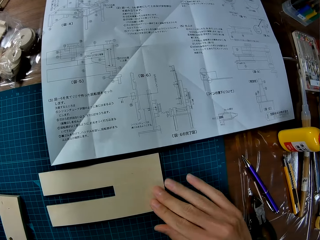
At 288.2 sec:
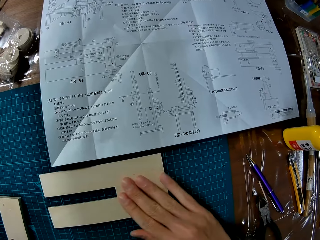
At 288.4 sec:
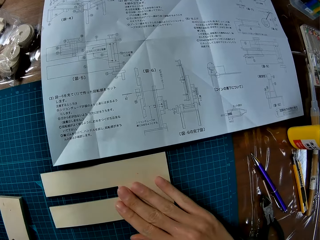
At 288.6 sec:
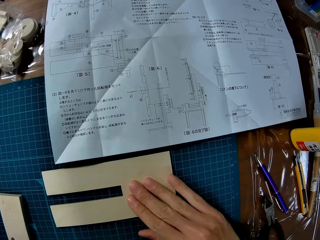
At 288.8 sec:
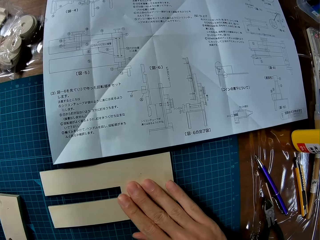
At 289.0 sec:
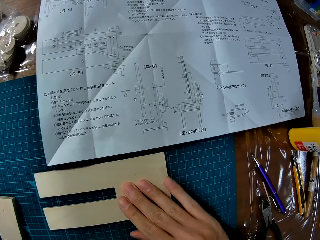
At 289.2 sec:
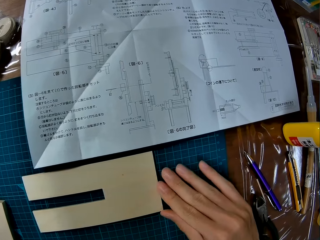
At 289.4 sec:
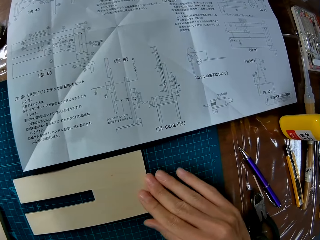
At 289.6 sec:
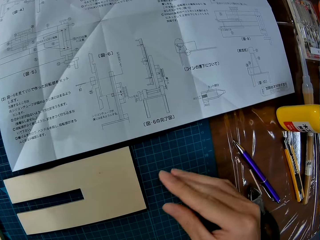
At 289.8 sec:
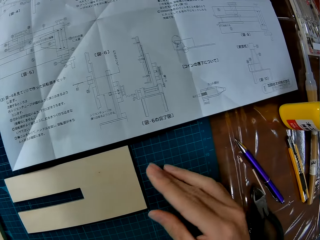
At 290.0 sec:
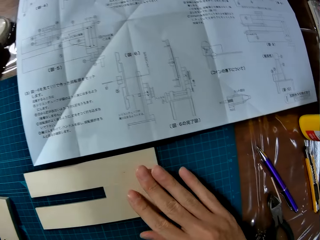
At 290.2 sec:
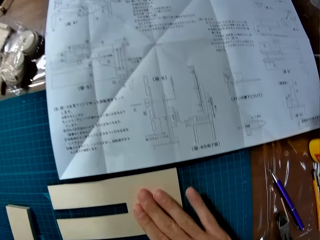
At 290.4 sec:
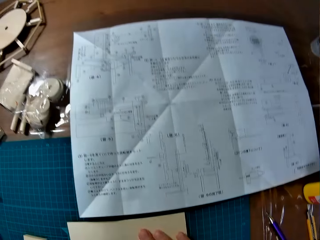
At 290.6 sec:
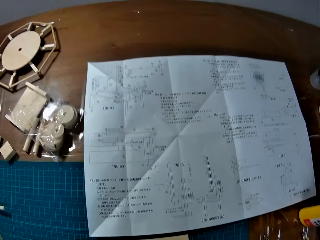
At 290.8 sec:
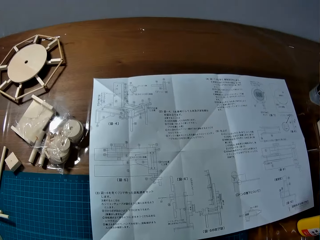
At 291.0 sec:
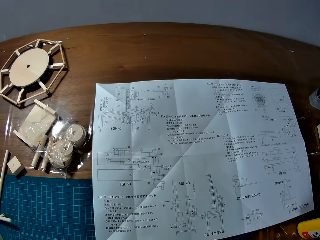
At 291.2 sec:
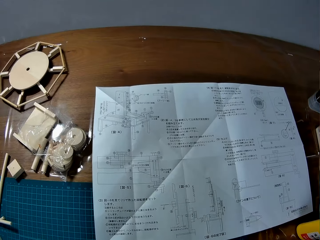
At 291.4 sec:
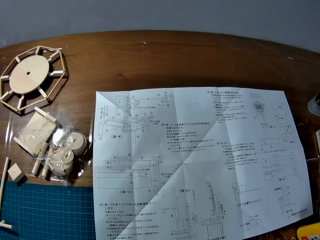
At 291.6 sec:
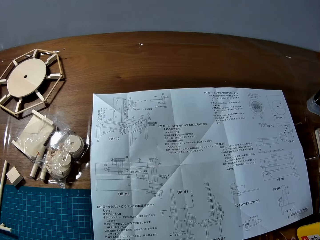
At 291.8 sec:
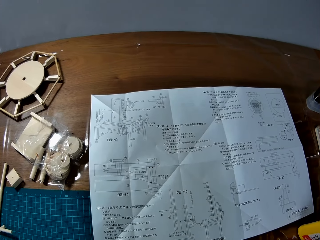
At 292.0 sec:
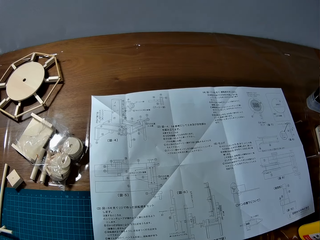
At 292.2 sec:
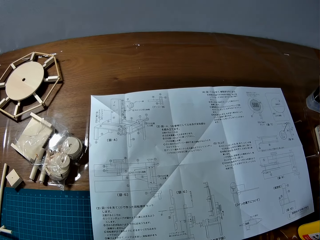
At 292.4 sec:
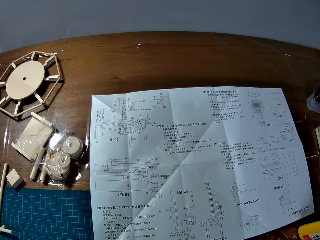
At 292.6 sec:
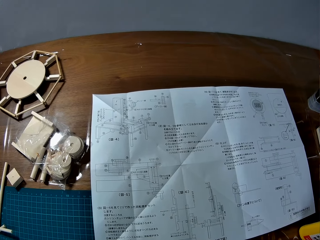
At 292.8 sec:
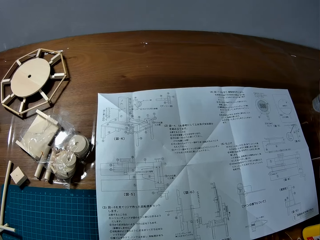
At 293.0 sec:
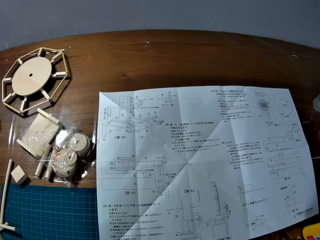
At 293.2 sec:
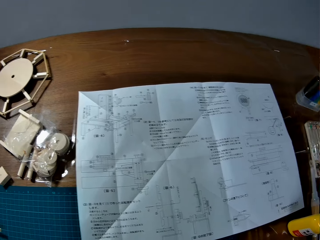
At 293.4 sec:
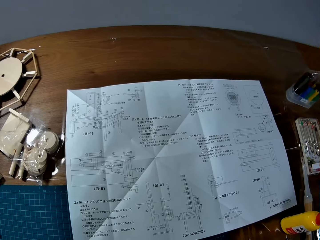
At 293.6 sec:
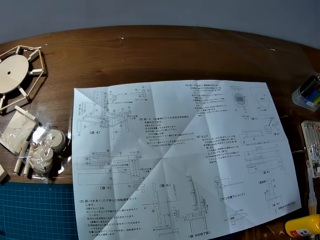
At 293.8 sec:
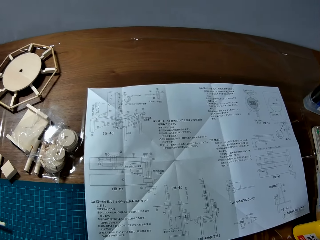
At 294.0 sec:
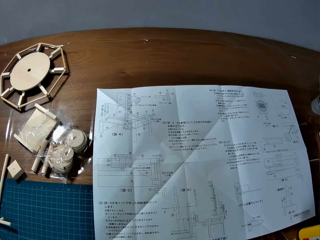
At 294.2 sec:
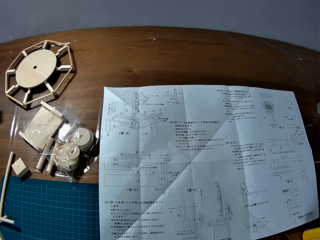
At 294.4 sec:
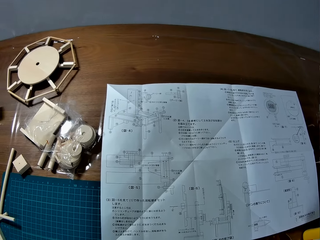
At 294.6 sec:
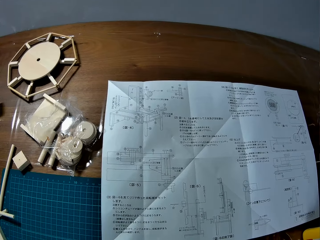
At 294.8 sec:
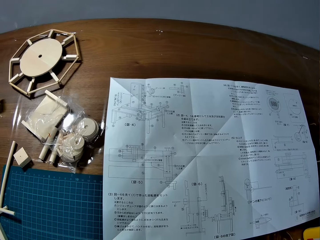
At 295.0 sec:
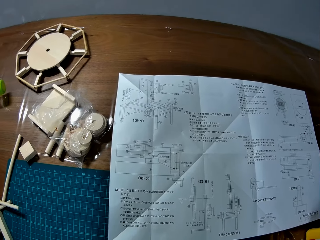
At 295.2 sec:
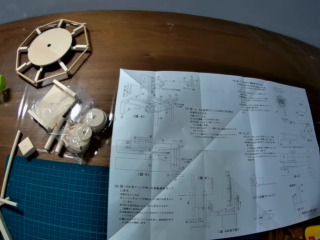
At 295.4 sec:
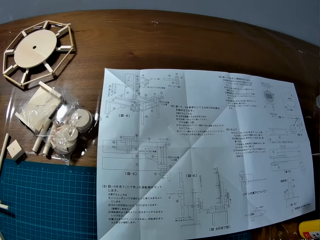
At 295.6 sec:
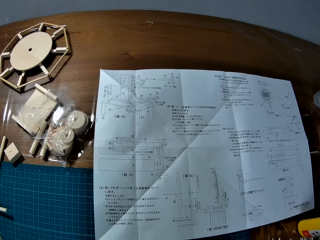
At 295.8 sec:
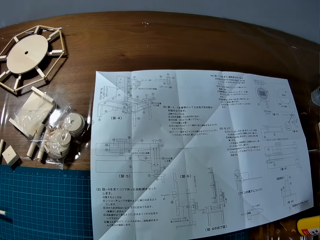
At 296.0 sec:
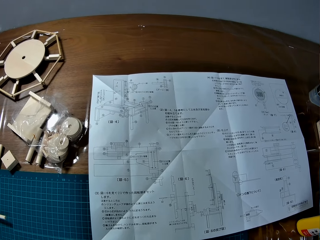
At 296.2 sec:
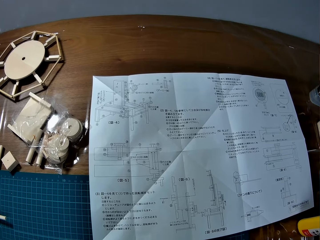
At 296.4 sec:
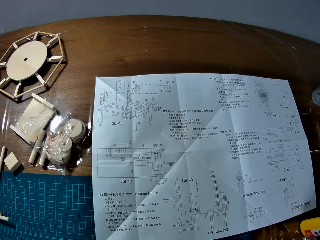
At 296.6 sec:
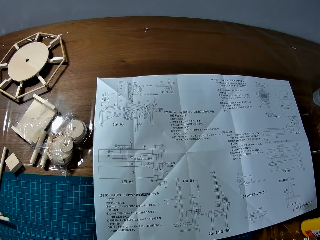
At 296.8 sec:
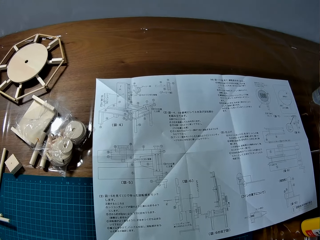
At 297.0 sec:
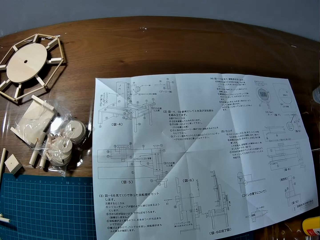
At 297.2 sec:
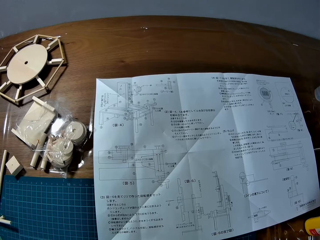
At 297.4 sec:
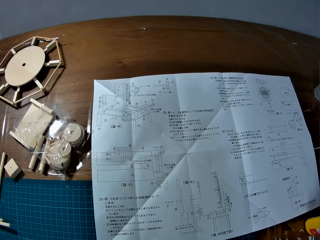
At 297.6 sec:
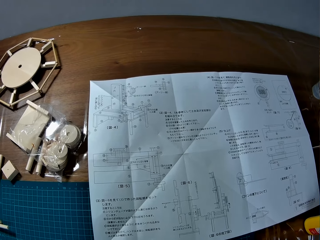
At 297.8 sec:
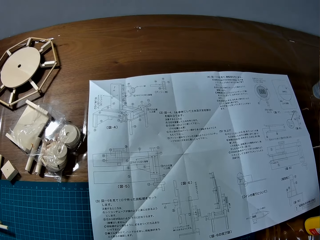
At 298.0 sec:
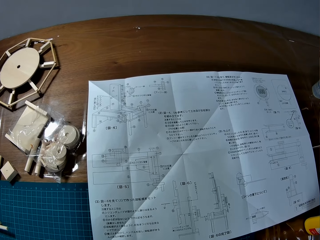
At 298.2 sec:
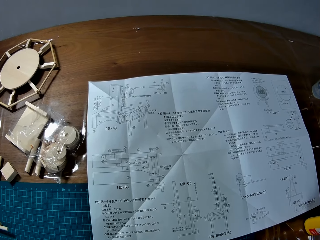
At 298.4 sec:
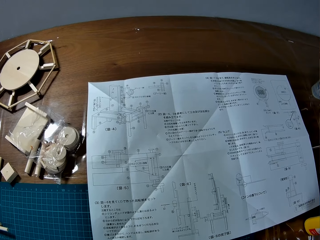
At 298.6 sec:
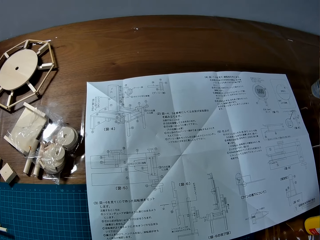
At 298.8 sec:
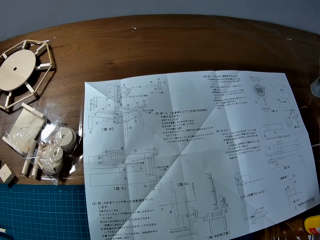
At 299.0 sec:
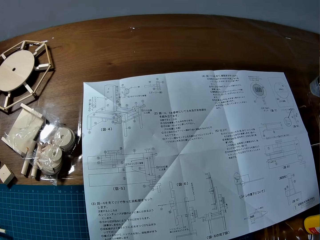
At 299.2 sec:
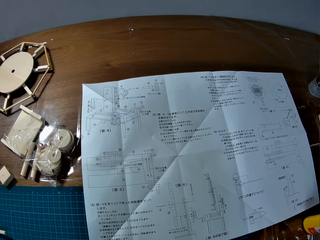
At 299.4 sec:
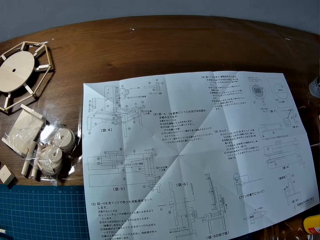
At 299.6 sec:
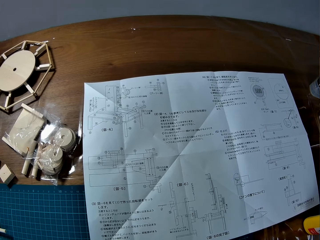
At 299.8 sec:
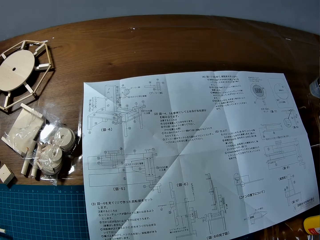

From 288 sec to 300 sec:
The camera wearer places his hand on the paperboard. He rubs the paperboard. He looks around the table.

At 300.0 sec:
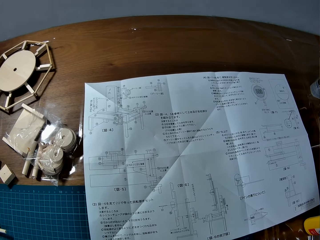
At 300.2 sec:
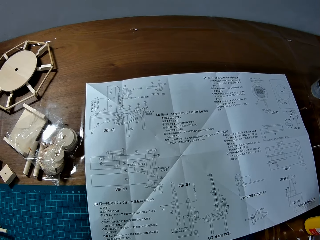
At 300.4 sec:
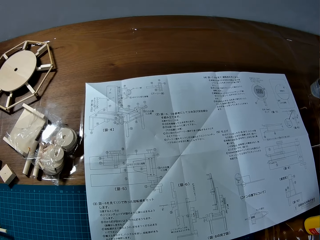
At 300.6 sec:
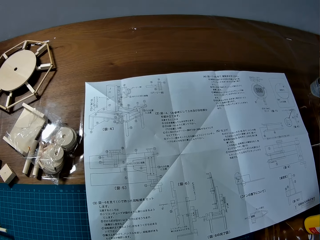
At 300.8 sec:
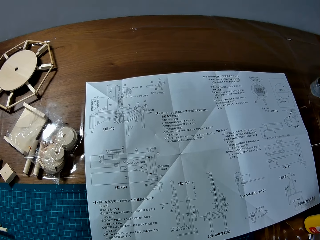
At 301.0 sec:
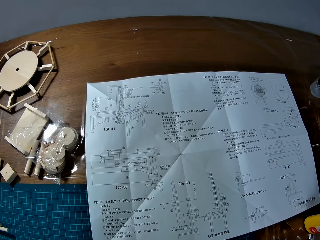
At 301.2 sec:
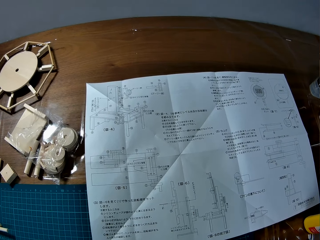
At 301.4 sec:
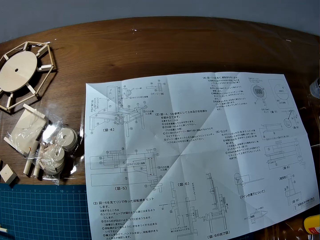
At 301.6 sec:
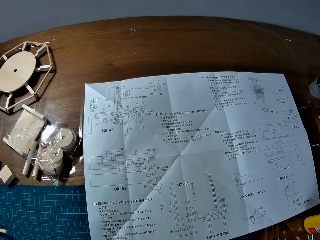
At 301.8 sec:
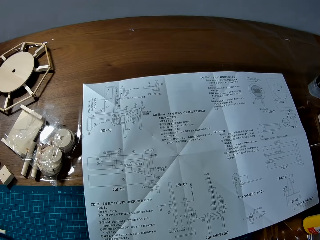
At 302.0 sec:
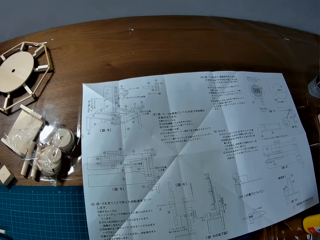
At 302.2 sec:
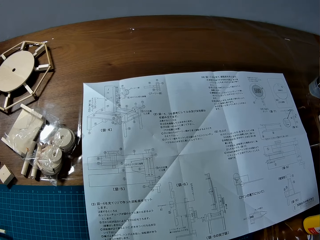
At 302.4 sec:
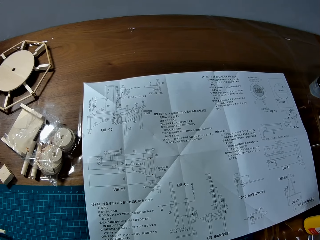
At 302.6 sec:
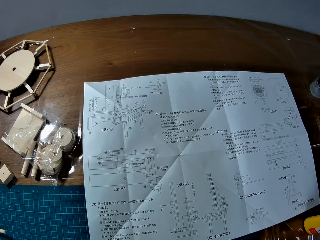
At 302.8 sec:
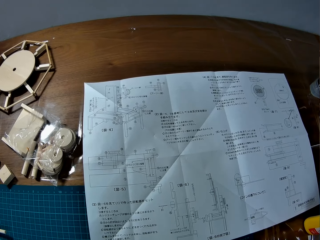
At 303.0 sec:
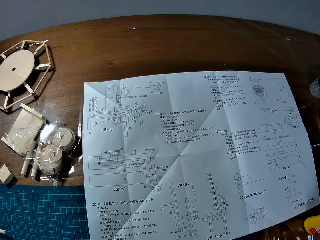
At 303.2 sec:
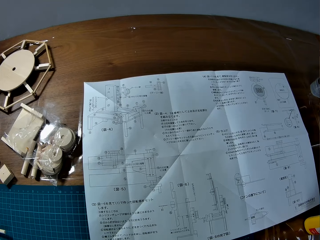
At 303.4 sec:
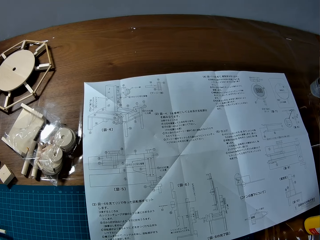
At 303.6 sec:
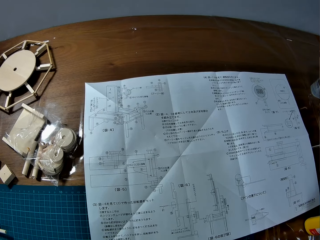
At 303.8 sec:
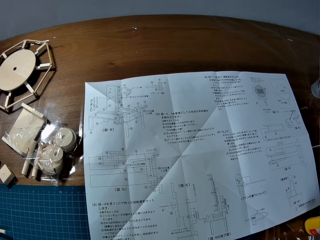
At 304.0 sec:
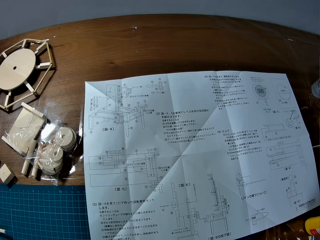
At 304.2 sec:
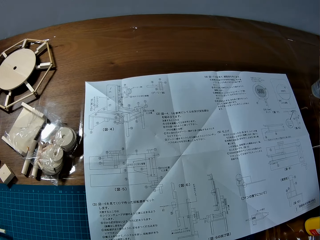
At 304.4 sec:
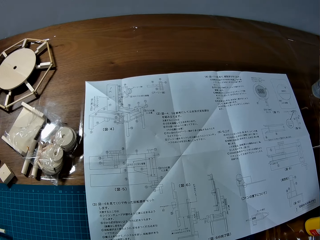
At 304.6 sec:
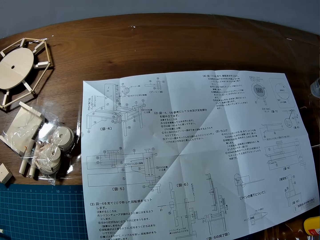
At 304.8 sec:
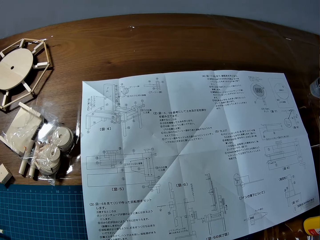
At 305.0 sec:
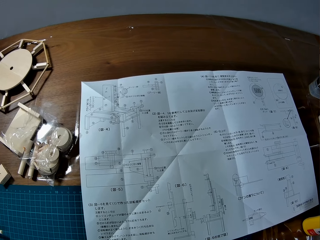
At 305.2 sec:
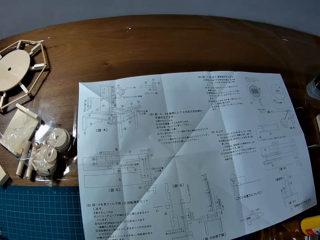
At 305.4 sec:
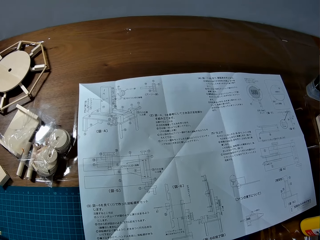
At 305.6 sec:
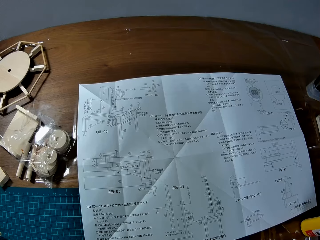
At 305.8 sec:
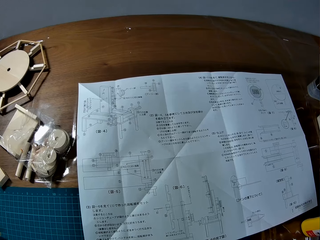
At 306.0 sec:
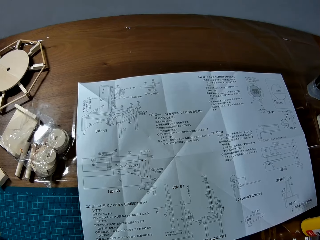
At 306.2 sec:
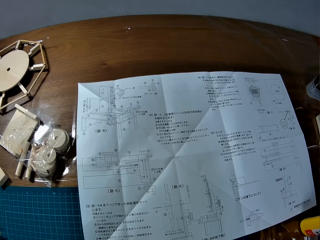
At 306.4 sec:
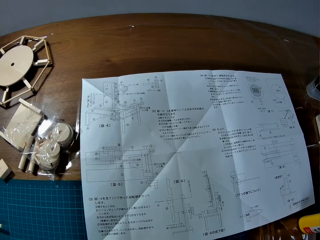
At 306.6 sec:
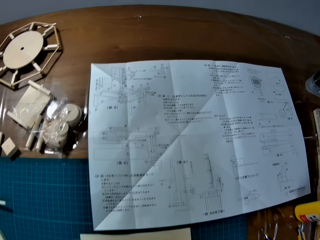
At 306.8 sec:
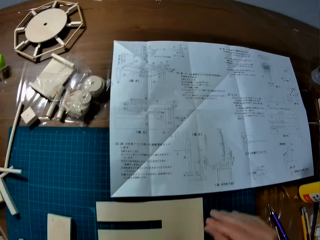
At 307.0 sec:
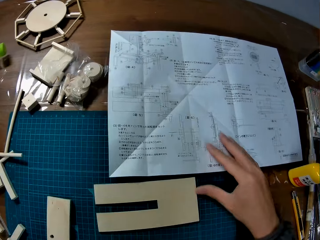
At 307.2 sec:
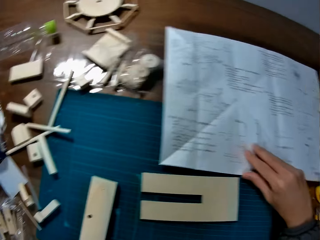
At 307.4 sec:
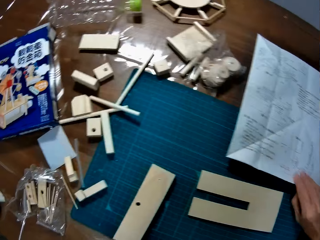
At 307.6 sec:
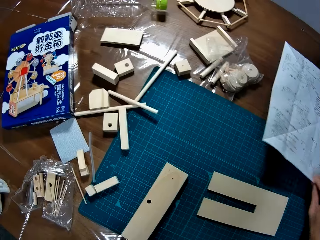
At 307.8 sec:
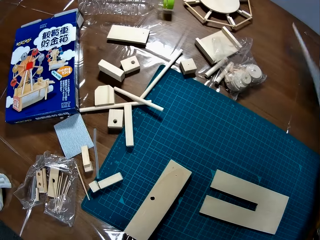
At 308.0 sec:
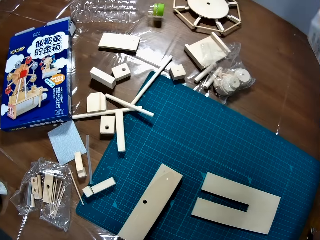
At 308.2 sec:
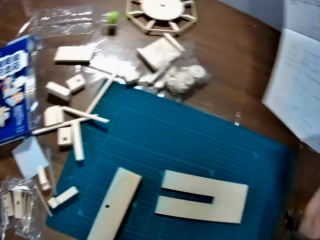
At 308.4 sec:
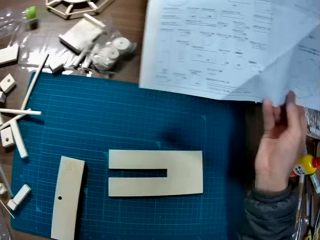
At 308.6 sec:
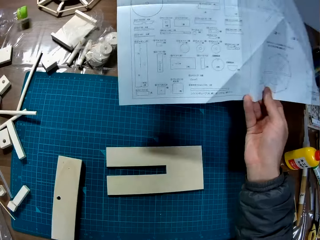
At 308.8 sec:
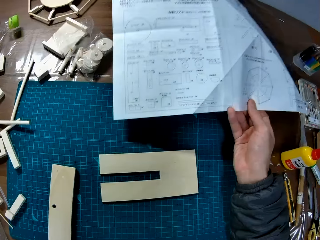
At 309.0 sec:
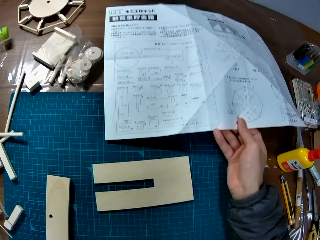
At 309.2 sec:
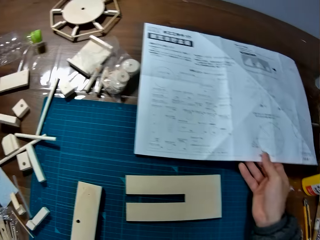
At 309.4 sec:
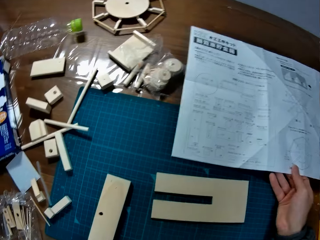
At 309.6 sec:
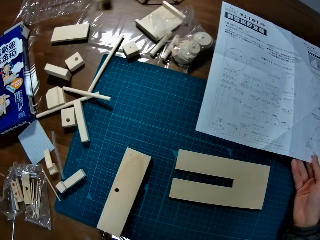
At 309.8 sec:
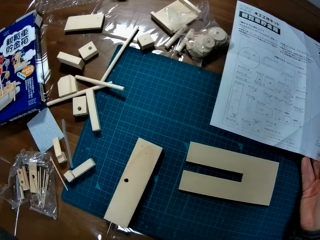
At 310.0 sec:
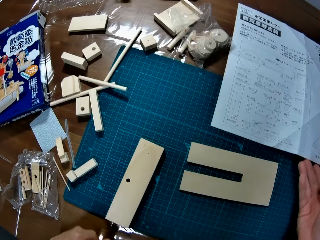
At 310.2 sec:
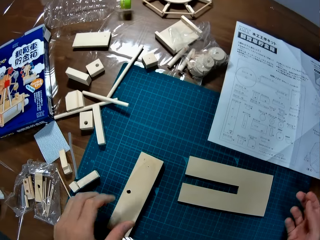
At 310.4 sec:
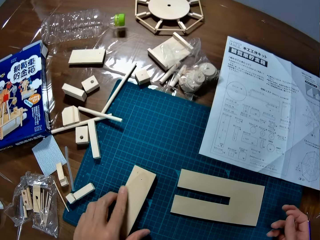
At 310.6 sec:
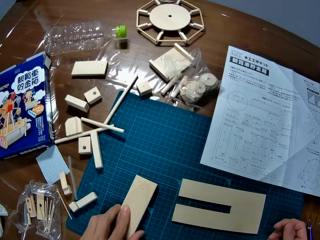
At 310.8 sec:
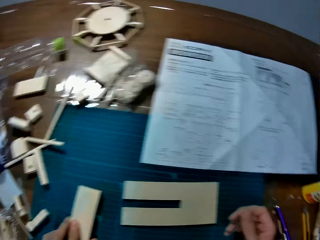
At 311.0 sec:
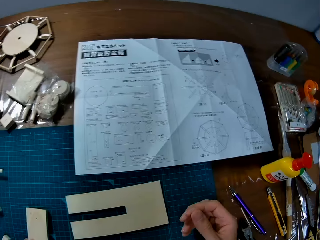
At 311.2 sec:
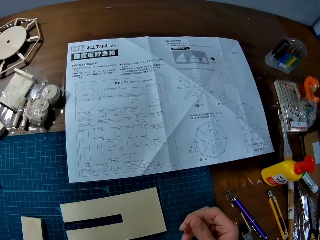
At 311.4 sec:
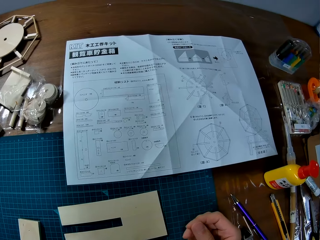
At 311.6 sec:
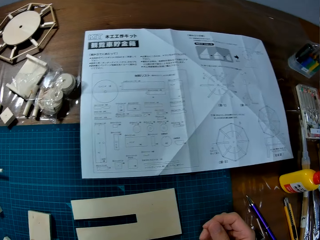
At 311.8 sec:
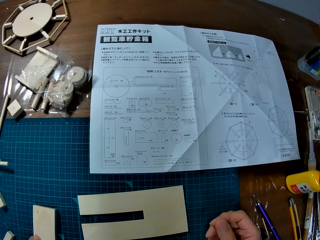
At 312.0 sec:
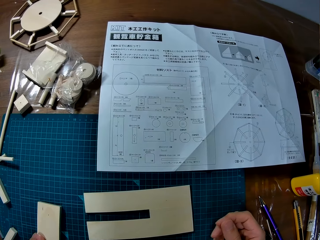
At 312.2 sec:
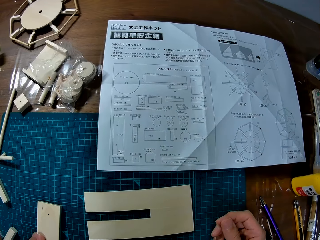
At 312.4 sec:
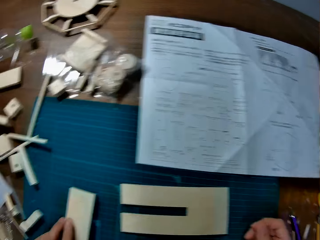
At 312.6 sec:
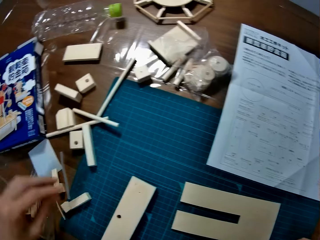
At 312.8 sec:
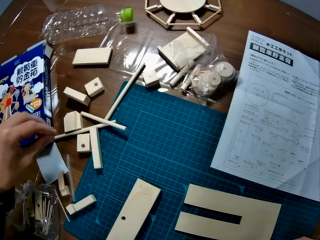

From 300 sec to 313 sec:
The camera wearer turns the toy manual over. They pick up the paper. They lift the paper. They look at the paper. They place the paper on the table. They touch a paperboard from the table.
